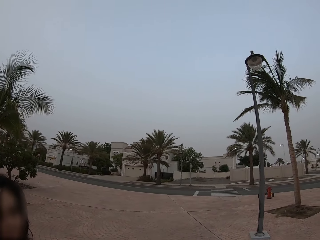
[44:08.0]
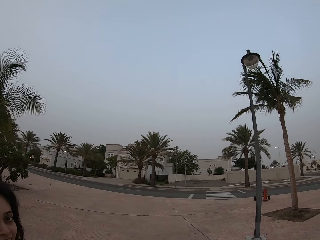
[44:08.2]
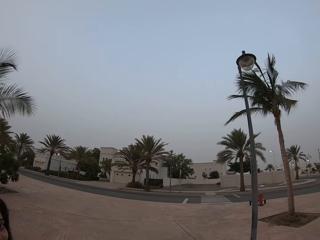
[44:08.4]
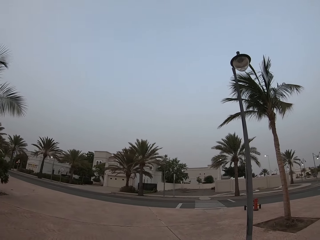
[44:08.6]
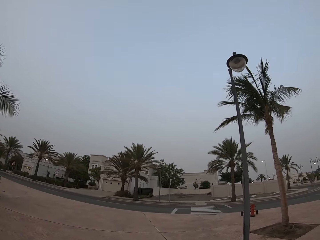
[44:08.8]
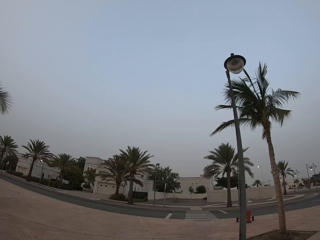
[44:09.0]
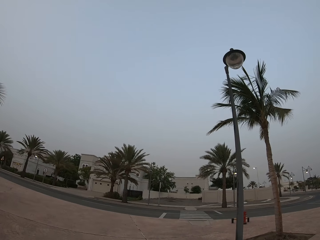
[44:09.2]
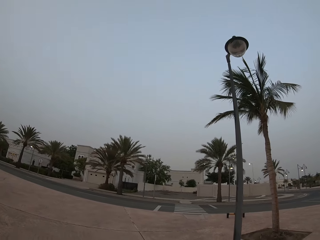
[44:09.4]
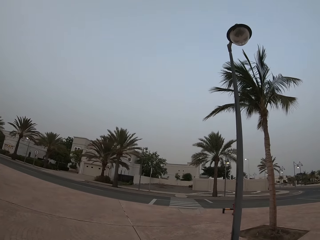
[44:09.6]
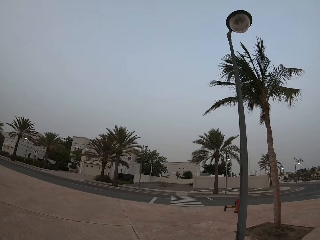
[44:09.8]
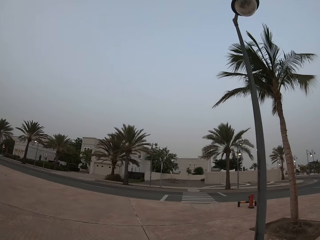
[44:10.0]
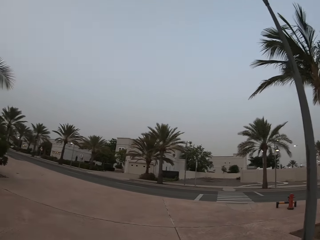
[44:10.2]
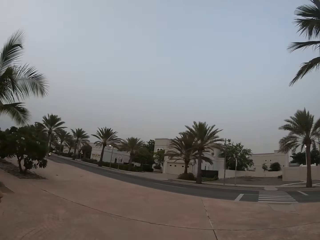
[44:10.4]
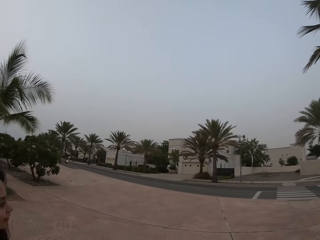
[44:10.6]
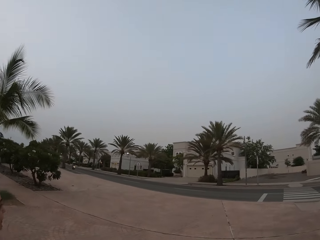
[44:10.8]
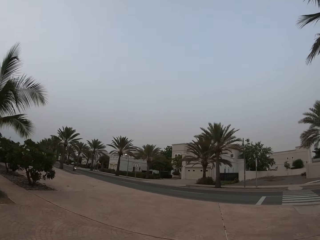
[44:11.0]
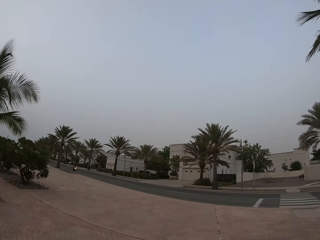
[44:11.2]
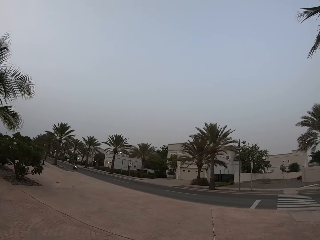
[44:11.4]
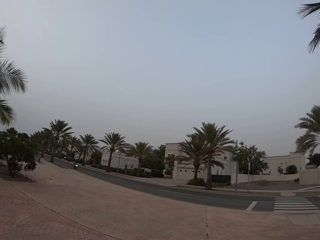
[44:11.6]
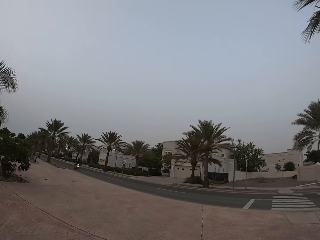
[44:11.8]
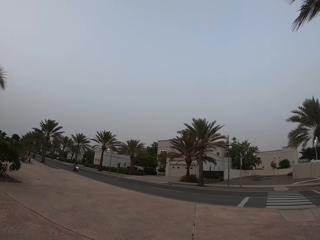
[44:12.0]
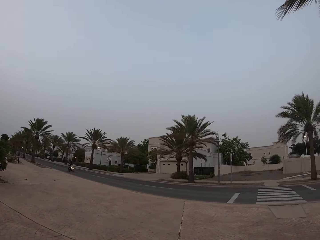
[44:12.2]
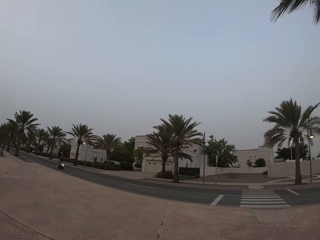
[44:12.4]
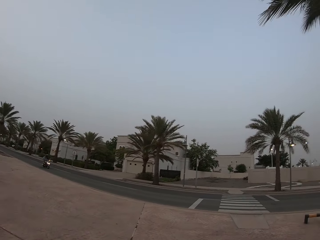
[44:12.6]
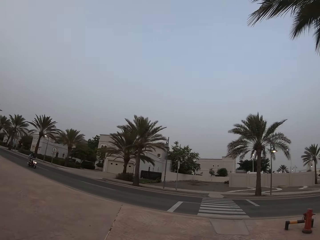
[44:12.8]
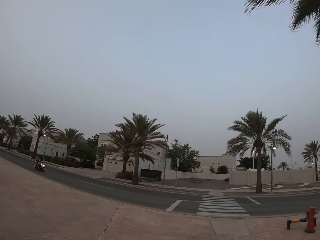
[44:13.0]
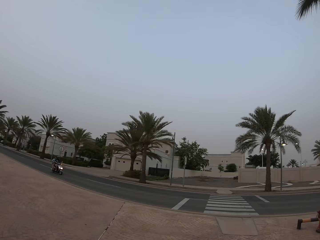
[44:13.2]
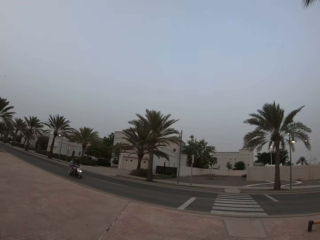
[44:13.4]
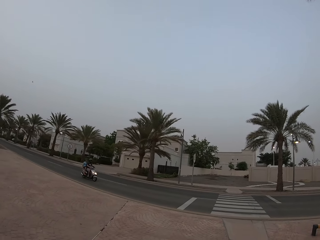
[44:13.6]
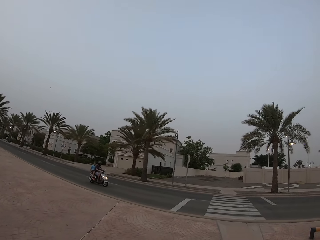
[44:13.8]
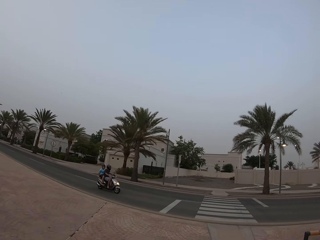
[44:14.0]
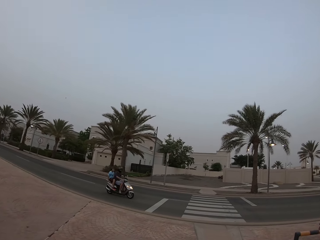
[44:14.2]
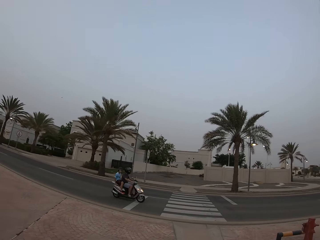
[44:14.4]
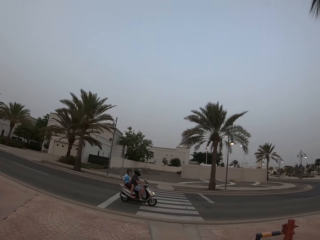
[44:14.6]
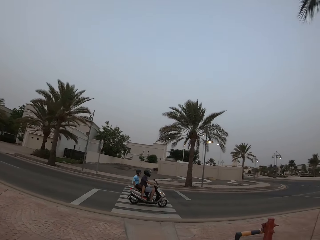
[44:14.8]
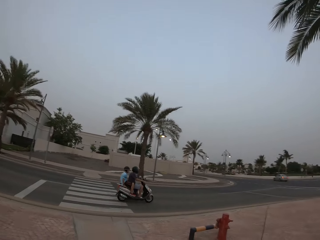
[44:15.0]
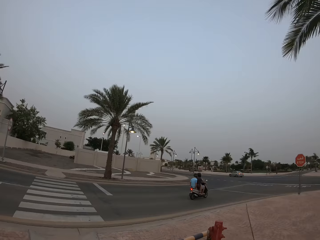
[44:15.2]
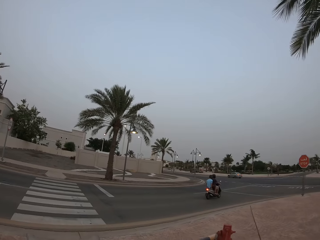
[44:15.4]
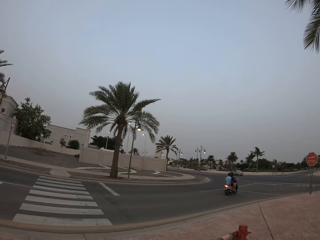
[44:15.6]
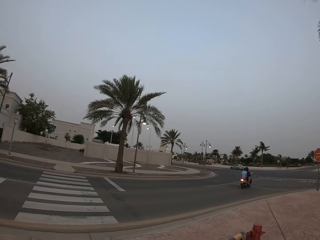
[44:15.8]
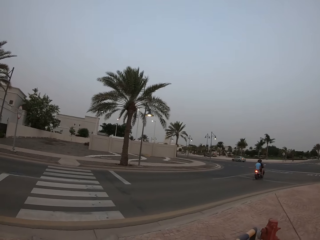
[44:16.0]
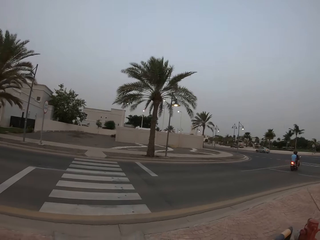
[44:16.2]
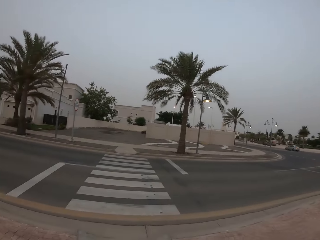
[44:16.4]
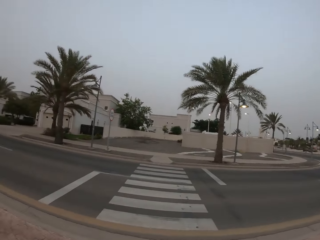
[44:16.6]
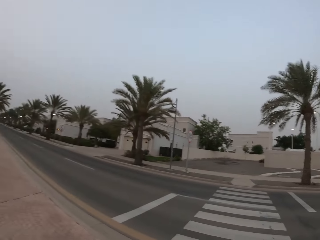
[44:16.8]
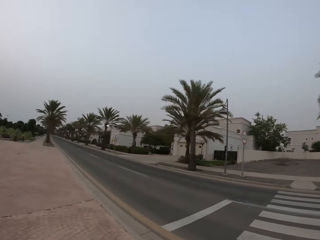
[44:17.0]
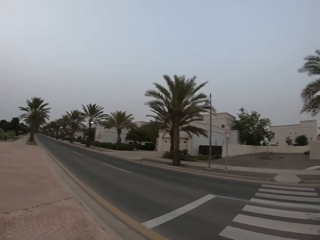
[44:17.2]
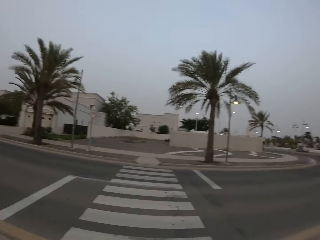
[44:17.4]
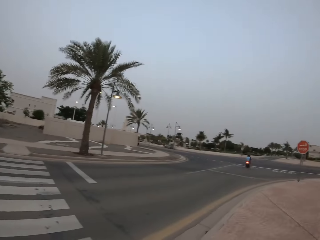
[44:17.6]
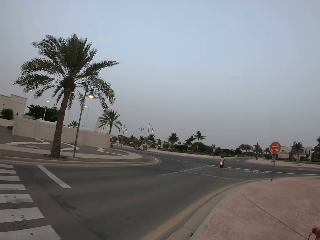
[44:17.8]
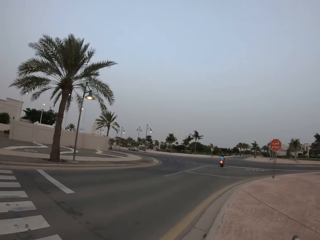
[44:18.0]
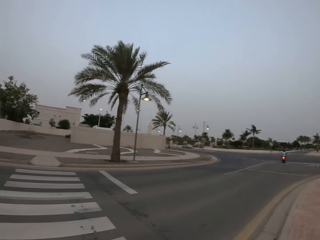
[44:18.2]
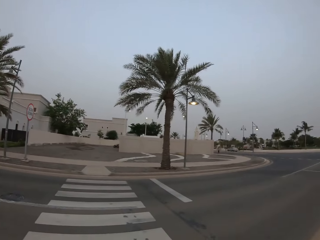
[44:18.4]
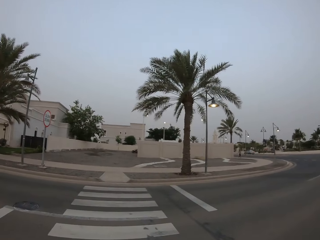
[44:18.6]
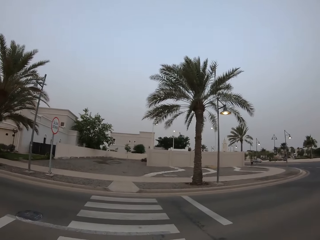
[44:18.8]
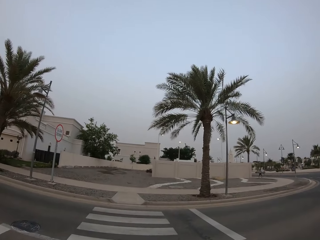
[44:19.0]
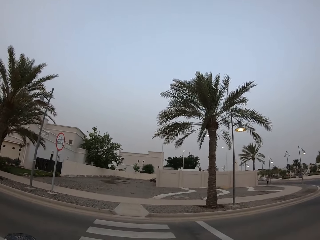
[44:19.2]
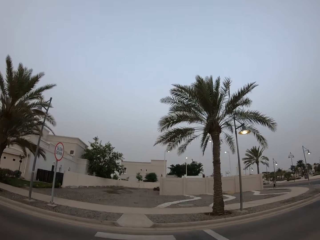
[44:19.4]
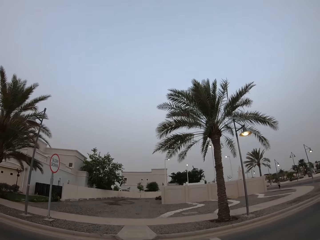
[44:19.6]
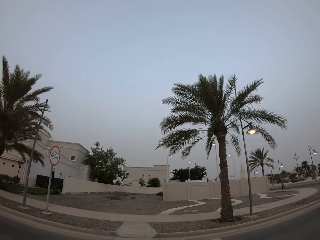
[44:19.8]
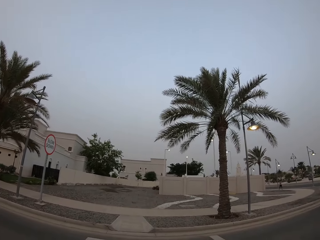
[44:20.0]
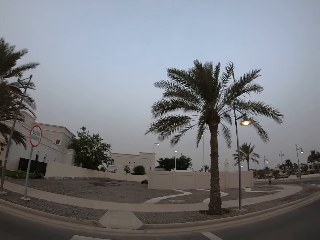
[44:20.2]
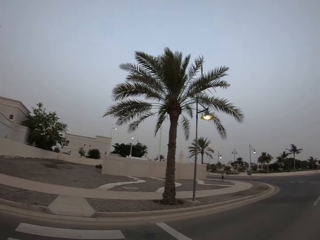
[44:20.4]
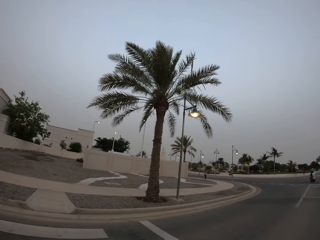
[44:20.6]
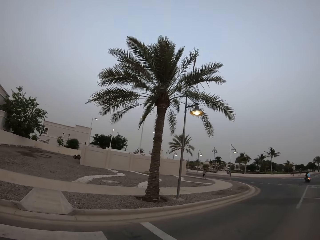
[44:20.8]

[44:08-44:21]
The camera wearer walks. They look around. A man rides a bike. The camera wearer walks around. They look around. They walk around.

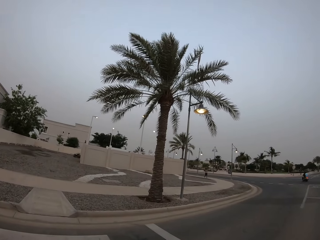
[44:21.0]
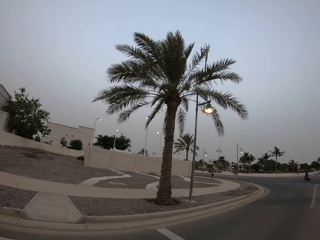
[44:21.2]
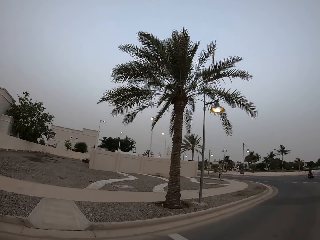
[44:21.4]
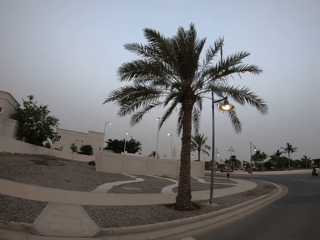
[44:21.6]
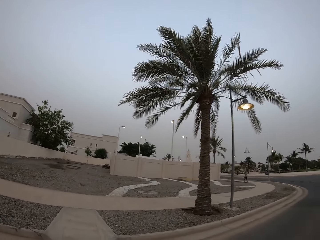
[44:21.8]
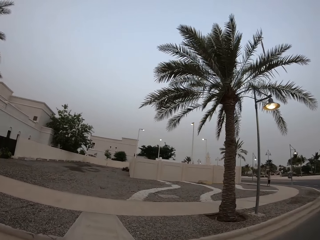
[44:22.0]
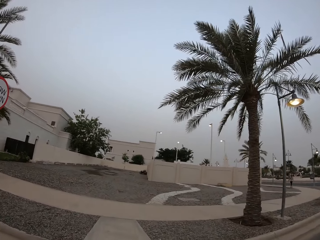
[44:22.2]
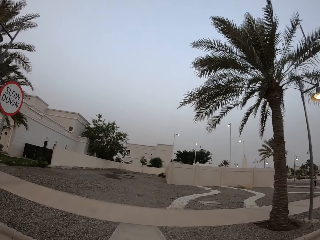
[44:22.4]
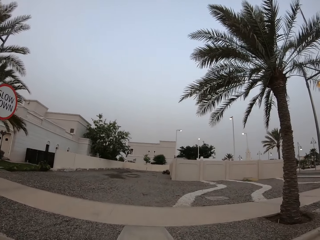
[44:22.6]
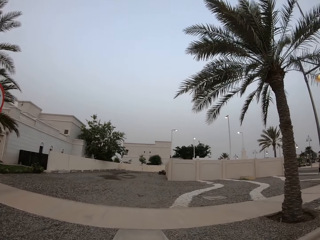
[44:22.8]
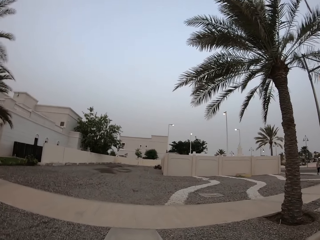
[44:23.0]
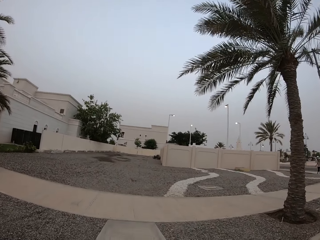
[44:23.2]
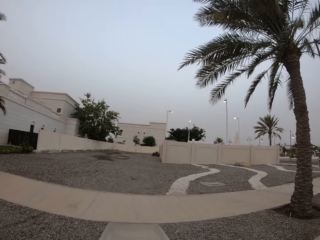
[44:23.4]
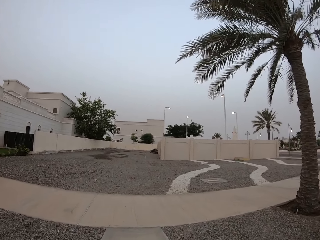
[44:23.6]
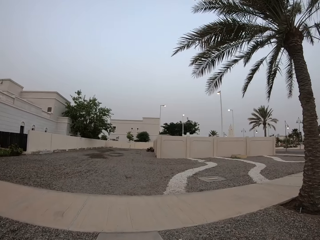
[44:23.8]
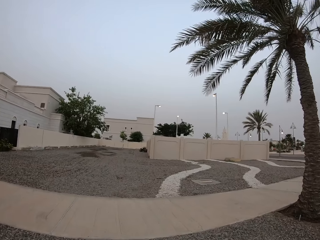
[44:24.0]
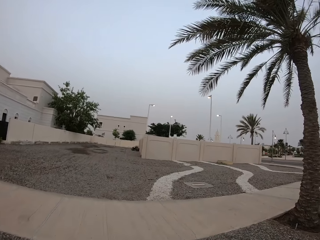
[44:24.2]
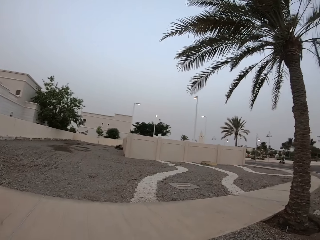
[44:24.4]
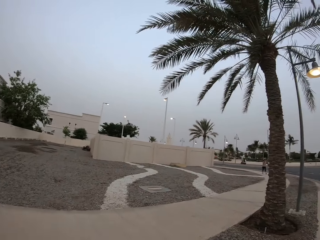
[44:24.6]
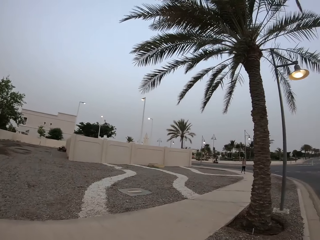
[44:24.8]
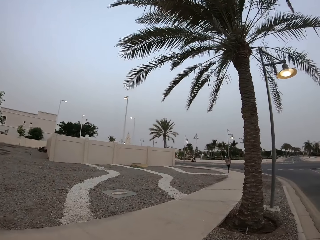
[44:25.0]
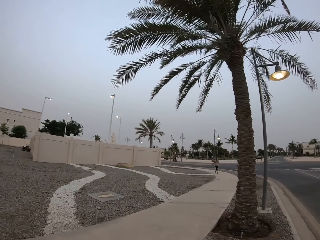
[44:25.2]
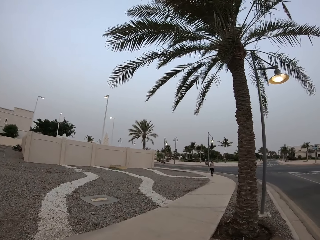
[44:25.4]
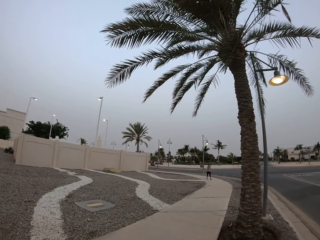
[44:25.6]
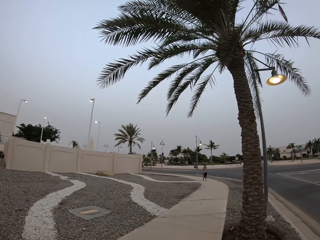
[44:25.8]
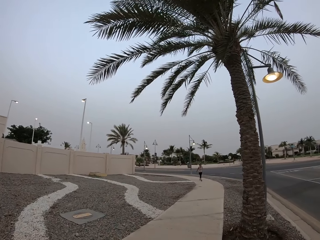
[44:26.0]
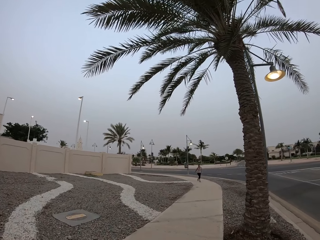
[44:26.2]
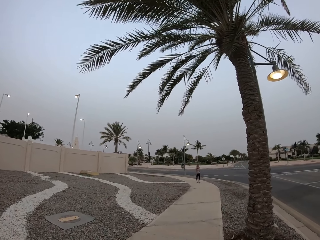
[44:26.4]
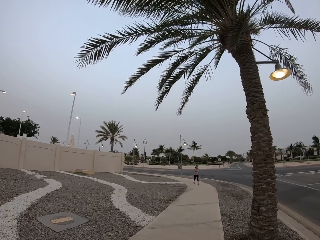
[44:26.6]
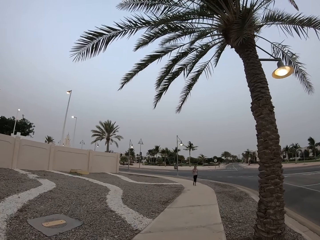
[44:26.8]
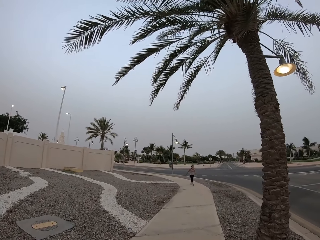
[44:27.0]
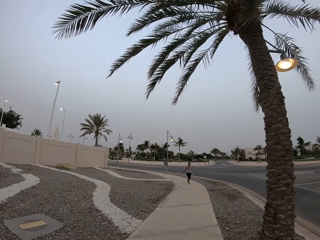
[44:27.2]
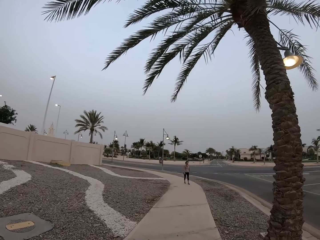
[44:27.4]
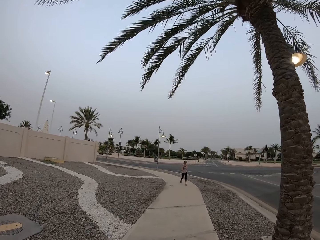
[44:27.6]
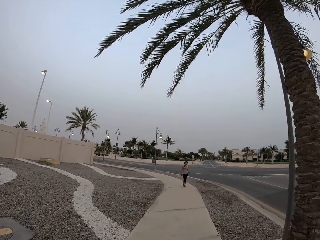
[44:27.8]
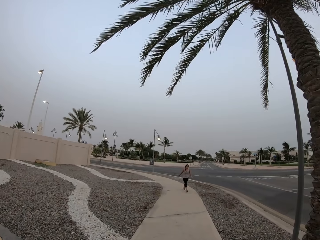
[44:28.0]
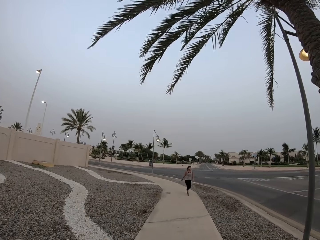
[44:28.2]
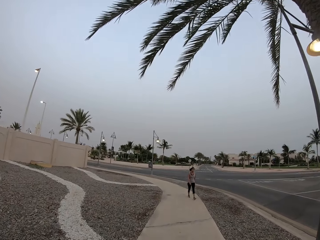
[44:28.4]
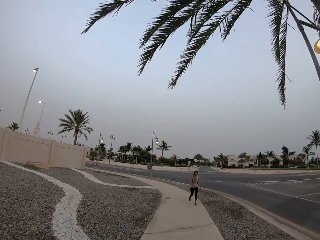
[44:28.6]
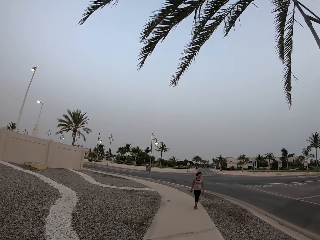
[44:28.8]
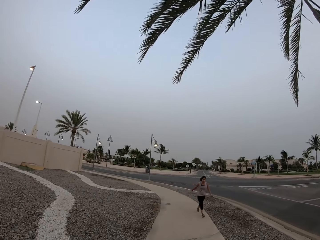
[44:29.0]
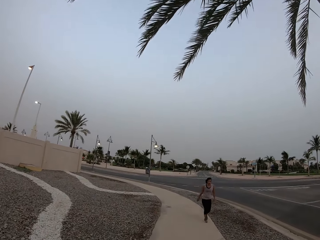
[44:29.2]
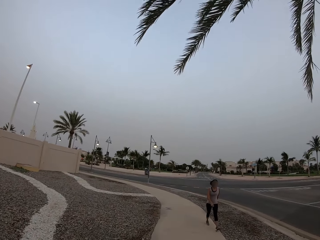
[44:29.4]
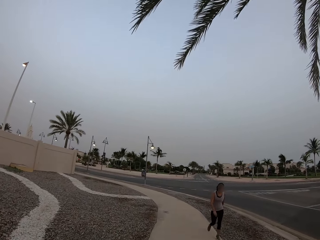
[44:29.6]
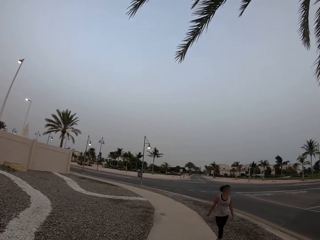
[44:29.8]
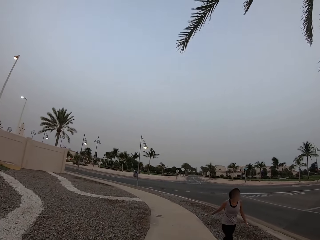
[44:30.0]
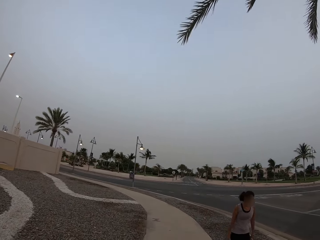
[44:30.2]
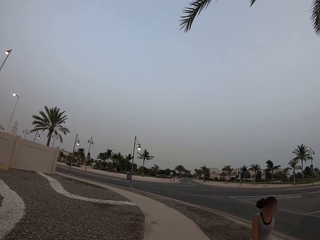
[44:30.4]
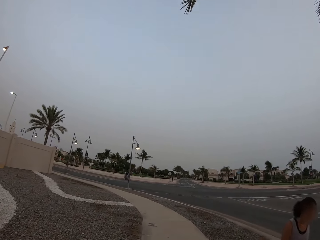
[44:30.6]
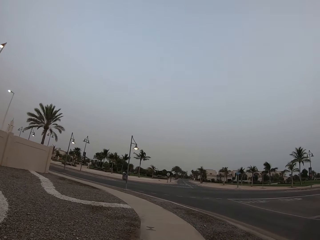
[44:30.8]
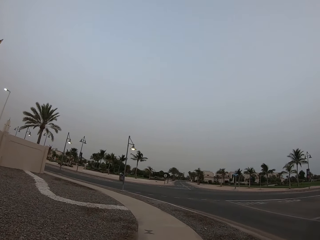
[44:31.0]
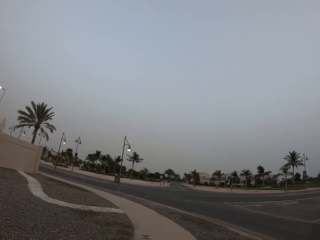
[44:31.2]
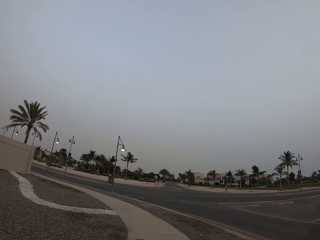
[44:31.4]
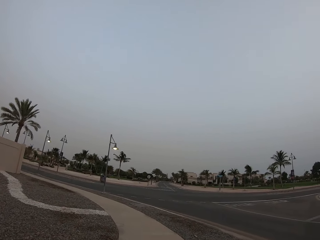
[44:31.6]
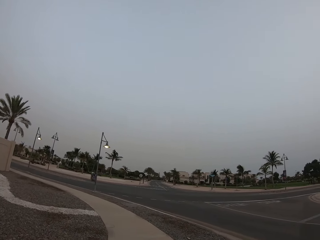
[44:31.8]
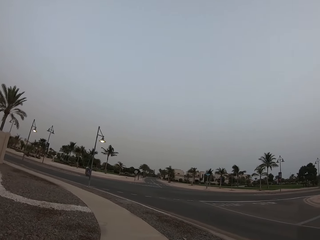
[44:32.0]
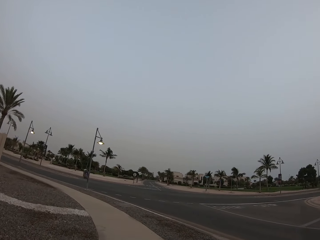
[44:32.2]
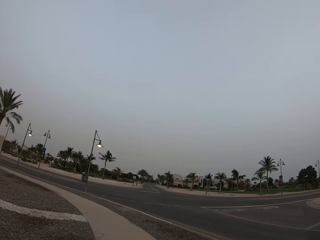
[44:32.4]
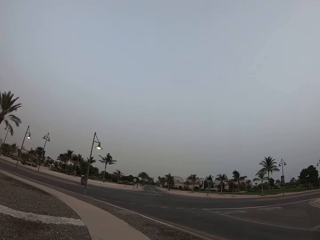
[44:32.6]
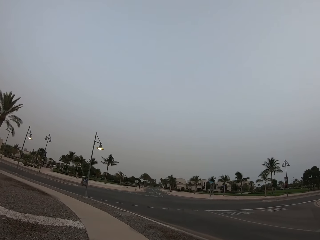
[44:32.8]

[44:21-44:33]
The camera wearer looks around. They walk around. A woman walks. The camera wearer walks.
